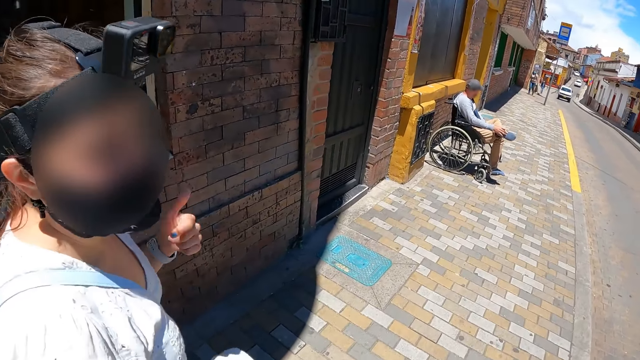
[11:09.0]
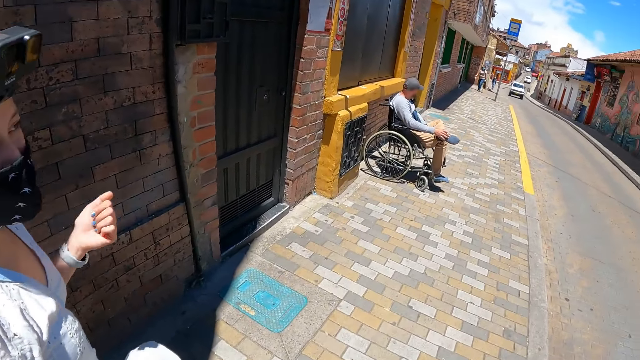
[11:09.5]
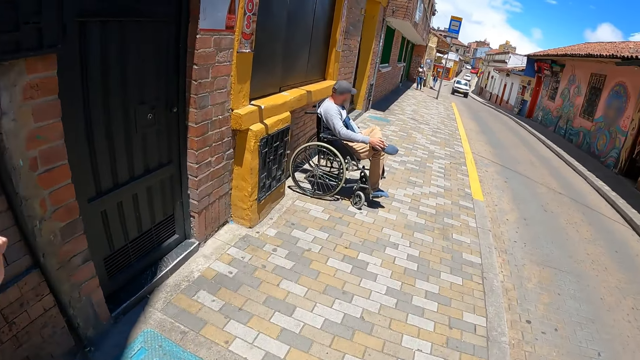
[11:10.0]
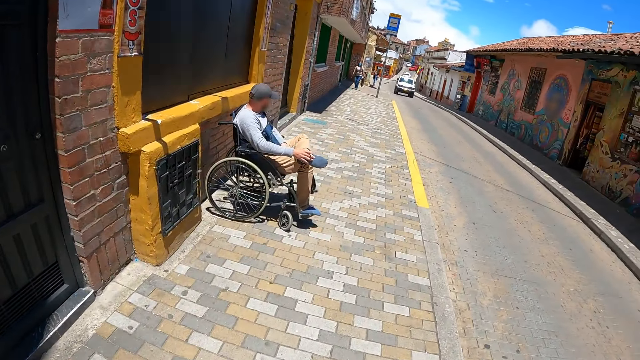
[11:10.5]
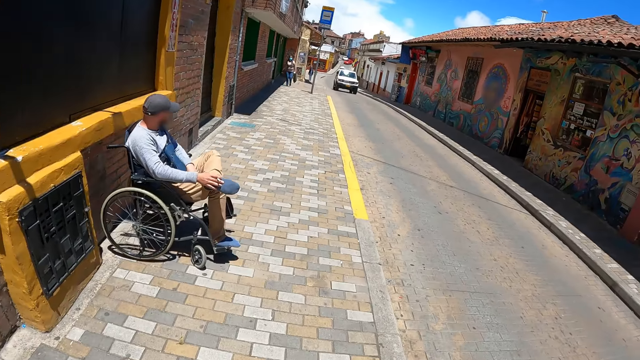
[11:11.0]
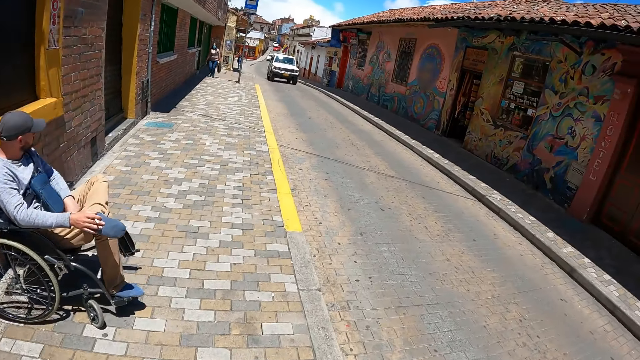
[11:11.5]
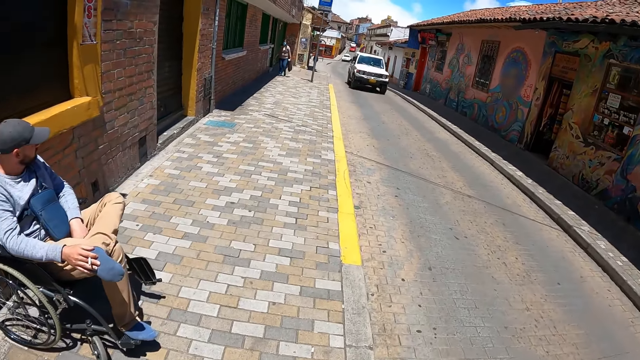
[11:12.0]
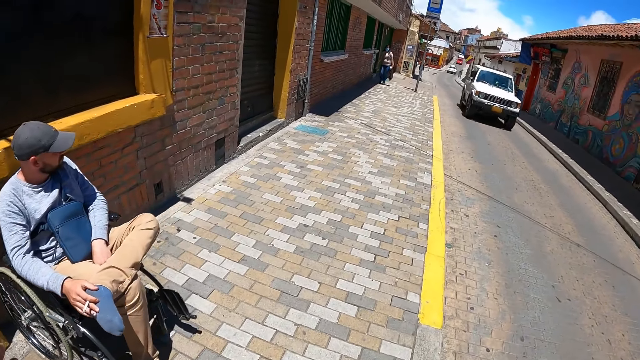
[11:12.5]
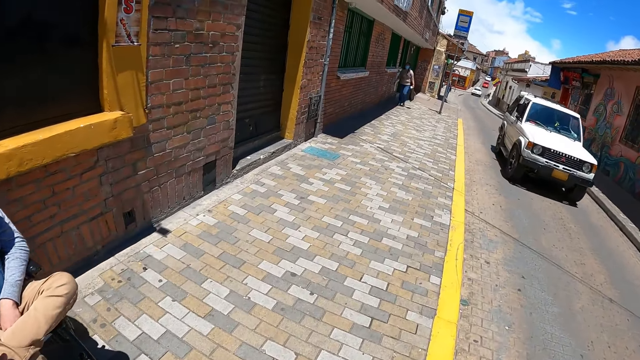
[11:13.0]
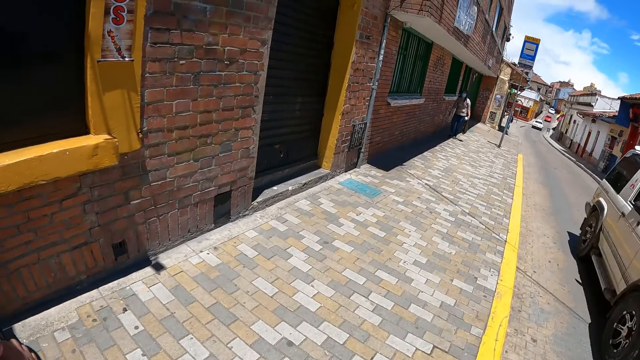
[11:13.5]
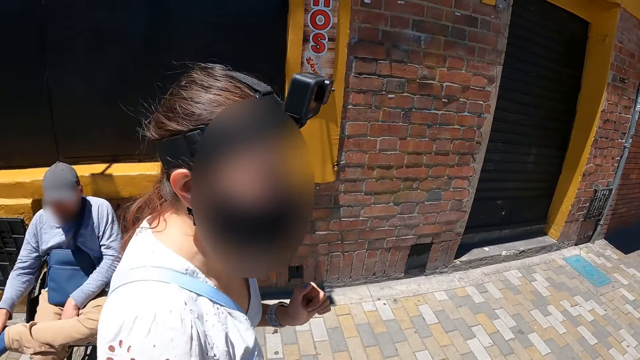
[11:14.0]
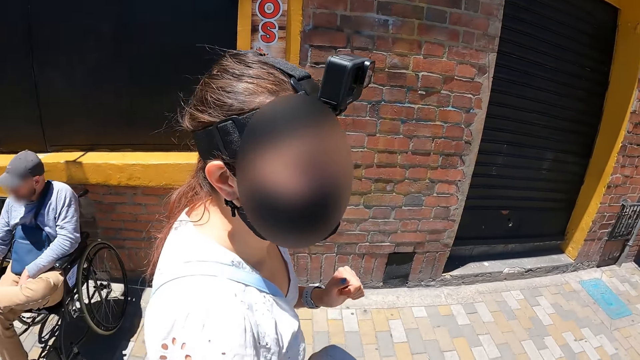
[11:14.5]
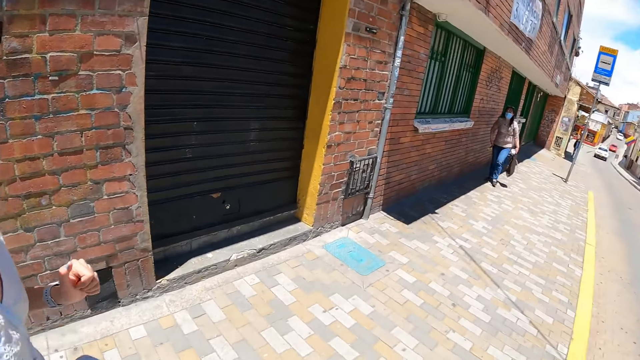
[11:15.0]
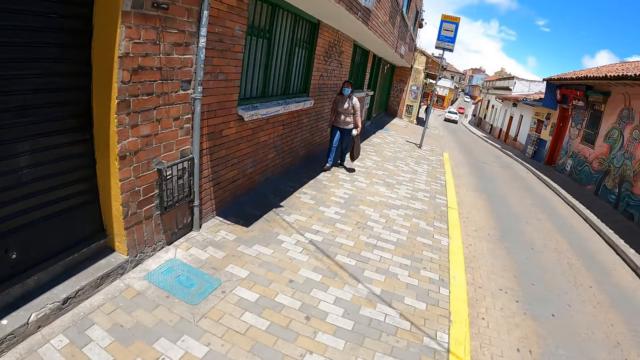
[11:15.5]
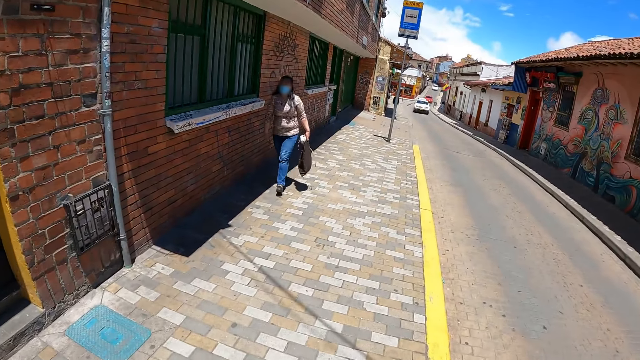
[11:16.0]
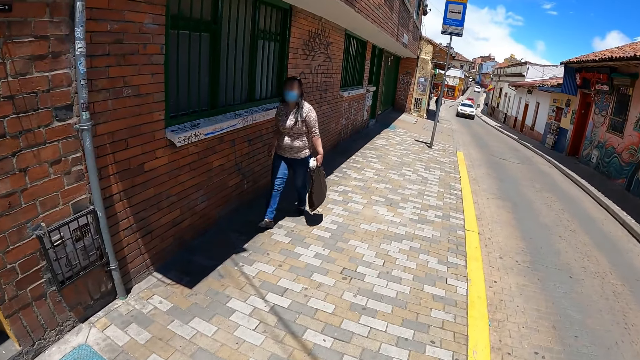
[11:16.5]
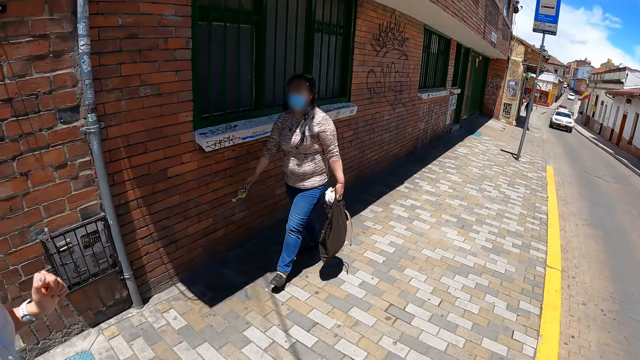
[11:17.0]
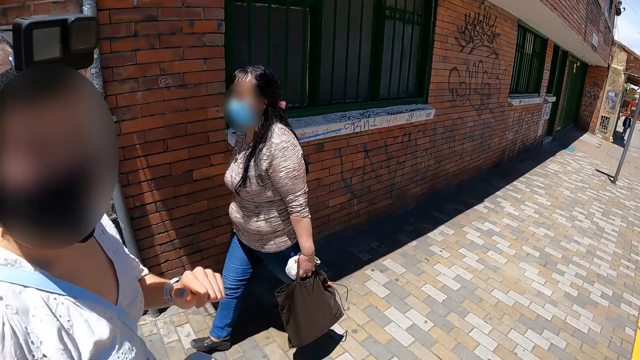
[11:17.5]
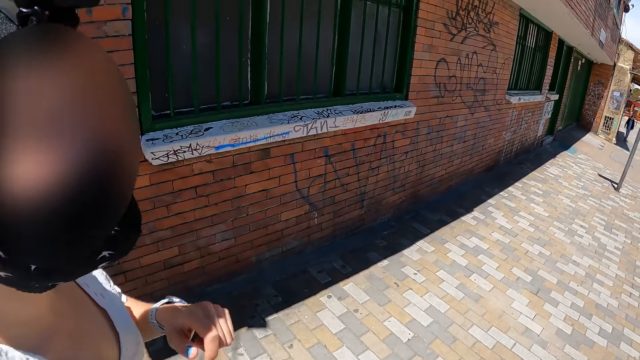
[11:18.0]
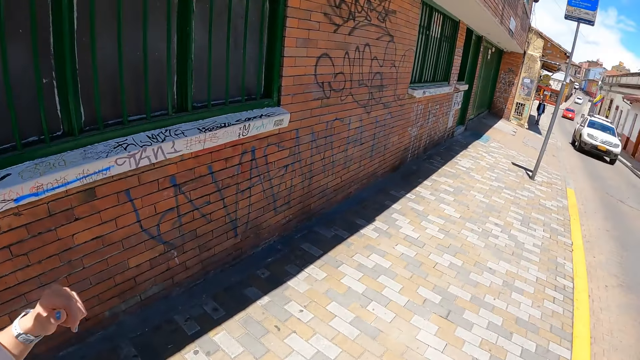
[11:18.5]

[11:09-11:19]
The camera wearer talks to a person on the road. They walk on the side of the road with the person.

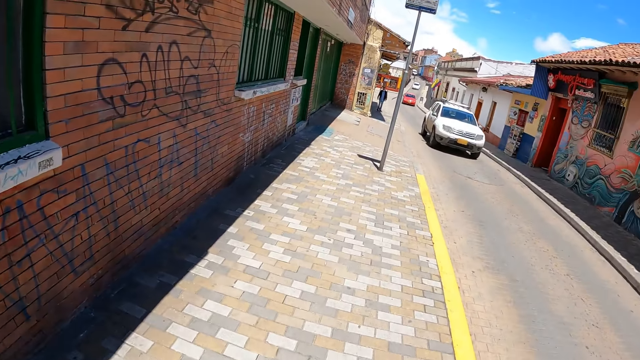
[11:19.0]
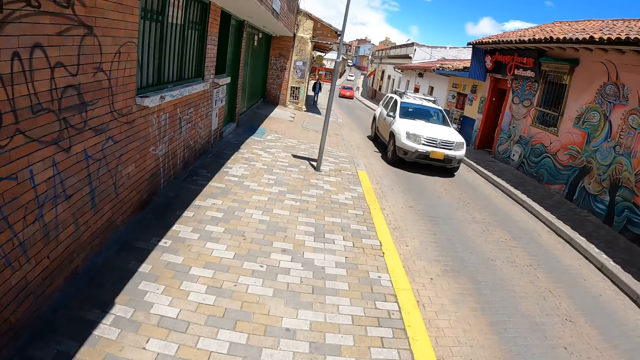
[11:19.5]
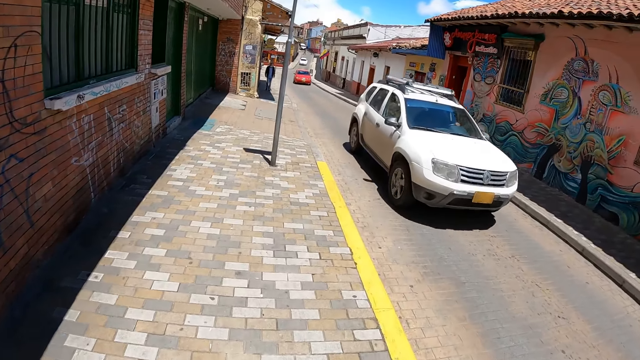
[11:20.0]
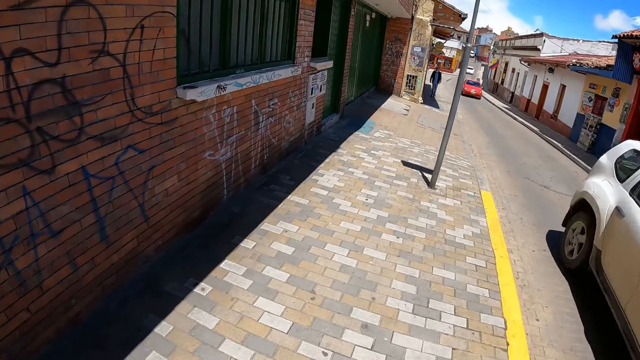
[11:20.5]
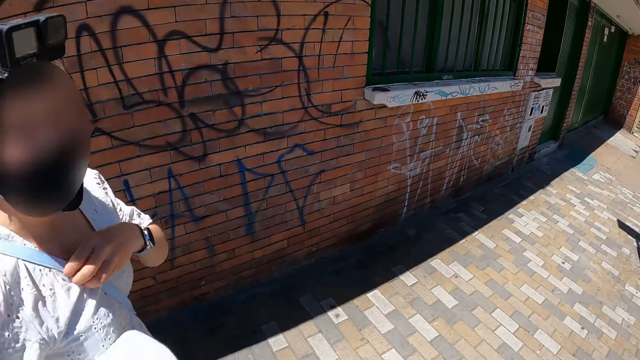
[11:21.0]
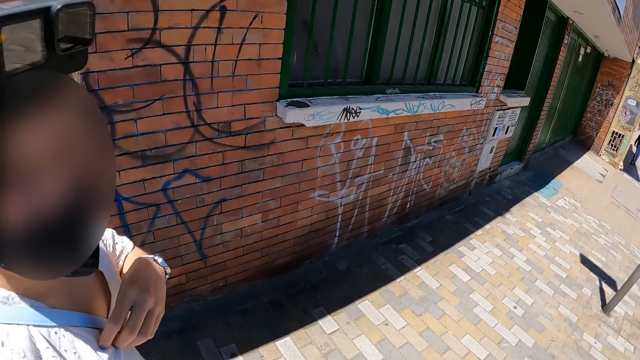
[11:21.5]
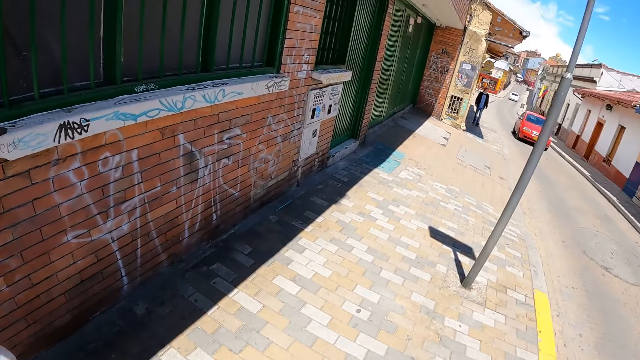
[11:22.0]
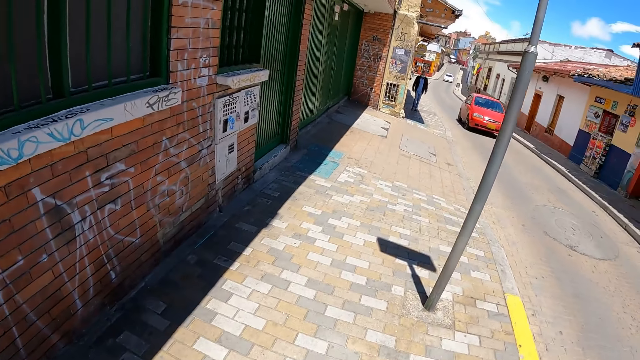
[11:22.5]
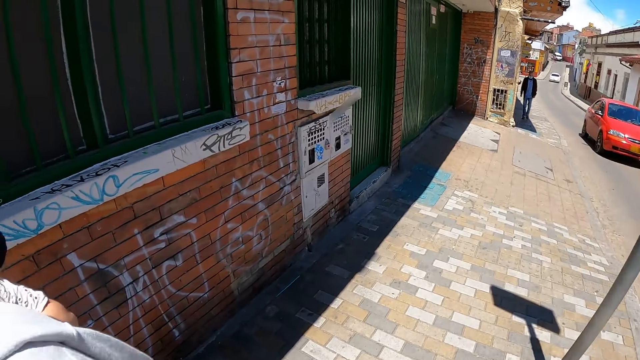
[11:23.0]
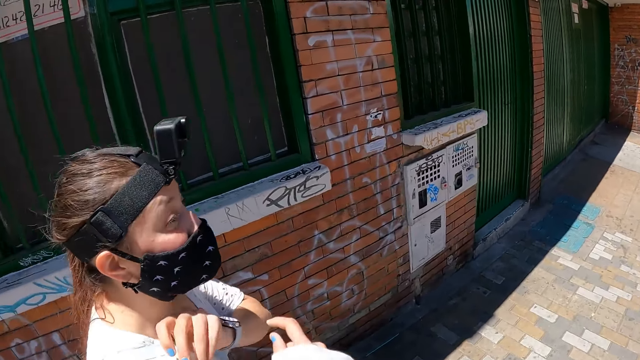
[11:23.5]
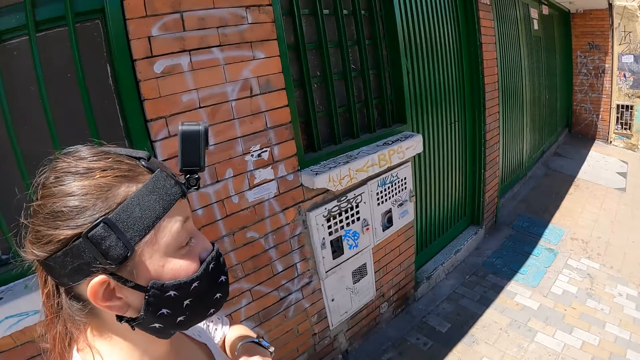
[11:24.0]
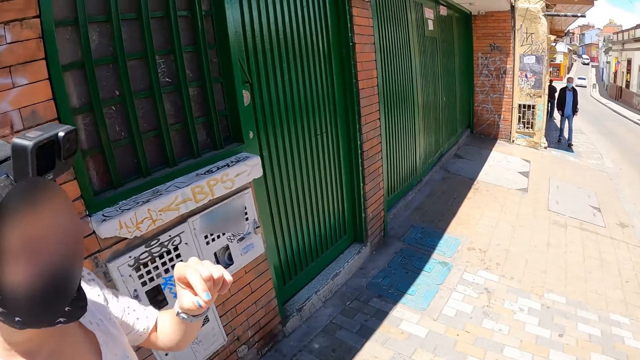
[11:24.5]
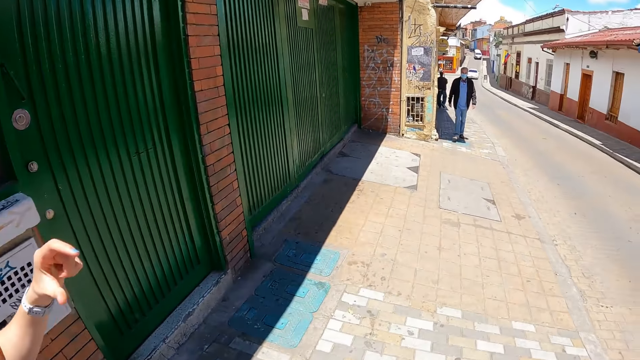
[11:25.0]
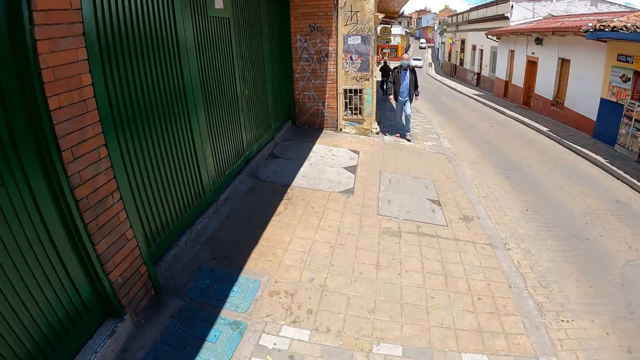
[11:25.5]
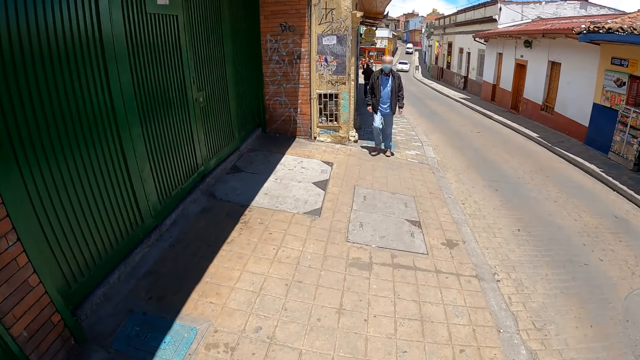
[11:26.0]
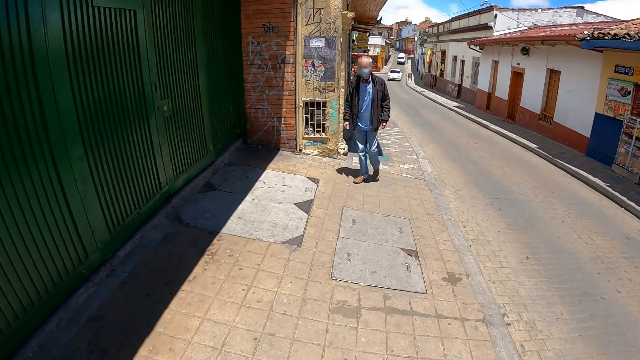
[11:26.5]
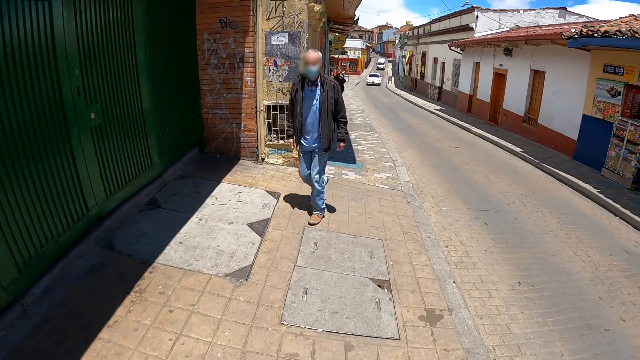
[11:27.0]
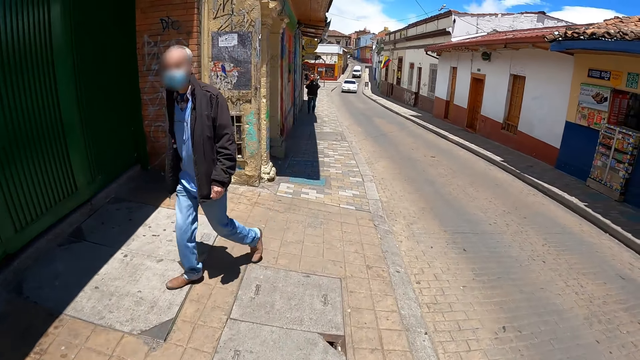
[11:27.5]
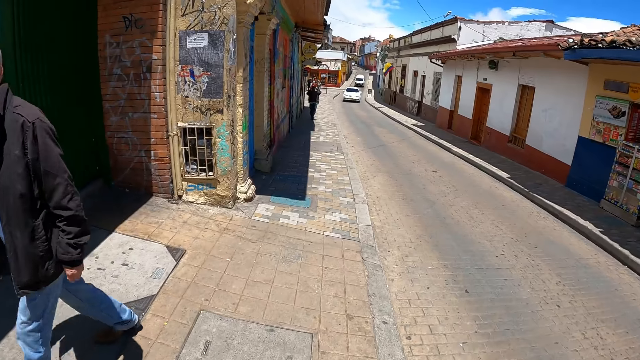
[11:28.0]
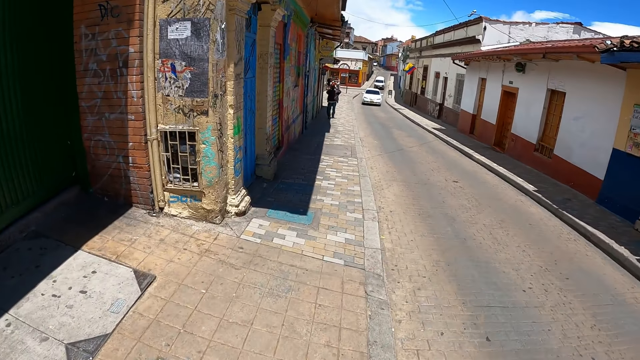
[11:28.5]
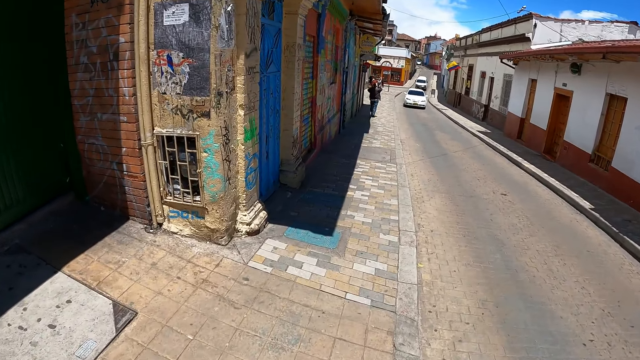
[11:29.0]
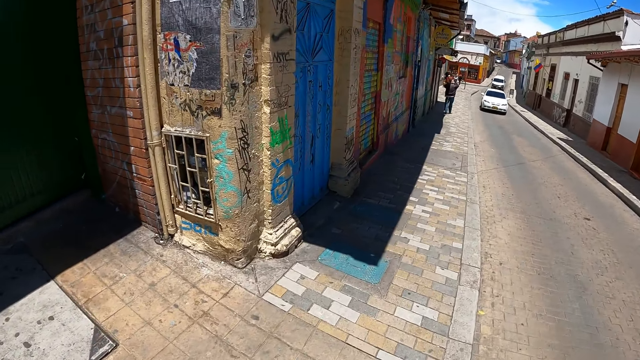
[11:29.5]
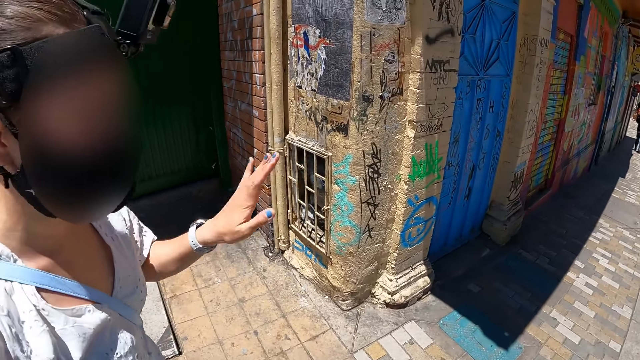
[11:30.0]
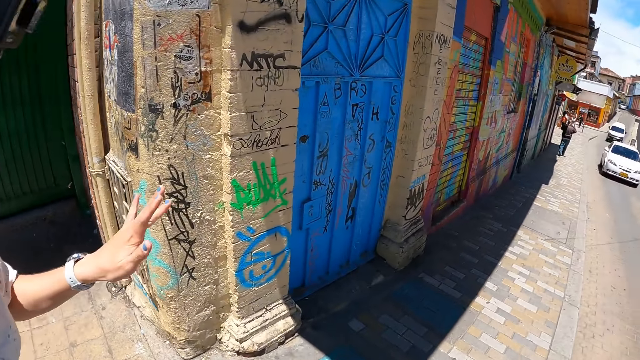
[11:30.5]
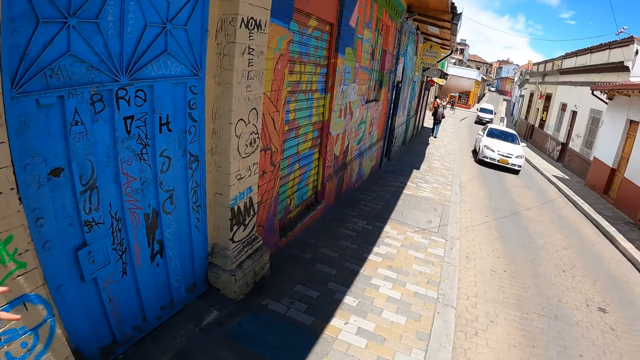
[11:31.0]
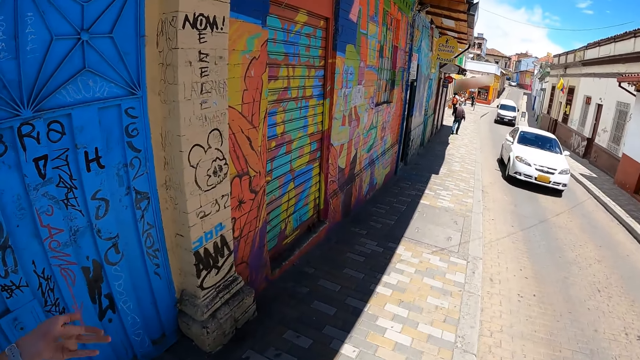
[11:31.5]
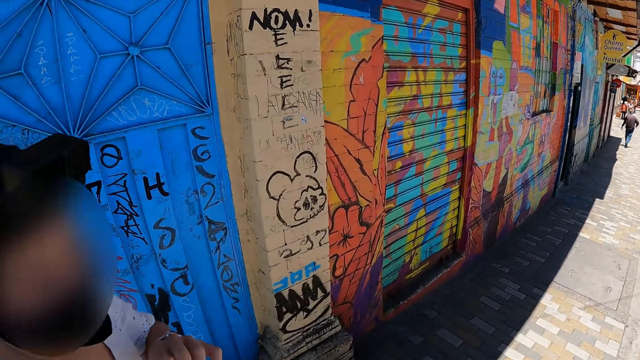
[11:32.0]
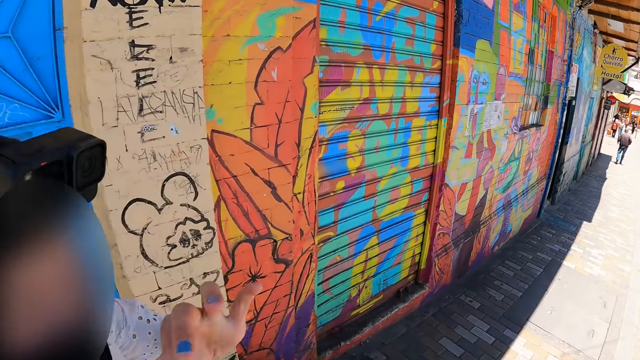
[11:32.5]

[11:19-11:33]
The camera wearer talks to a woman on the road. The woman removes her hoodie from her shoulder. The camera wearer walks on the pavement with the woman.
